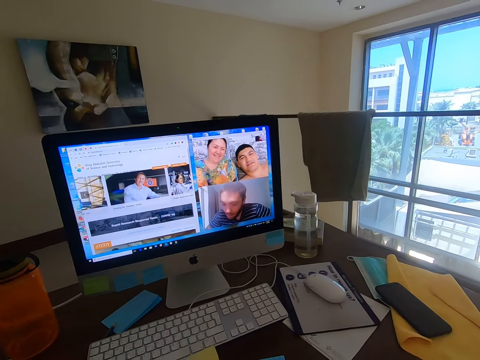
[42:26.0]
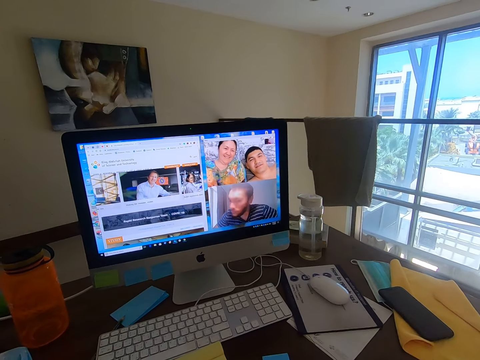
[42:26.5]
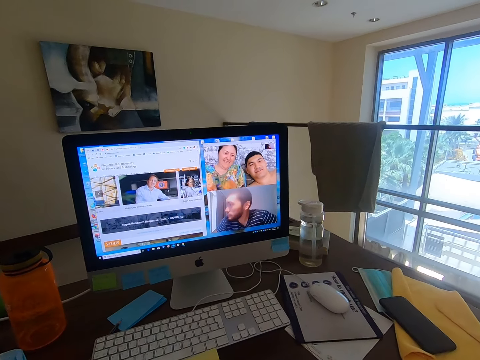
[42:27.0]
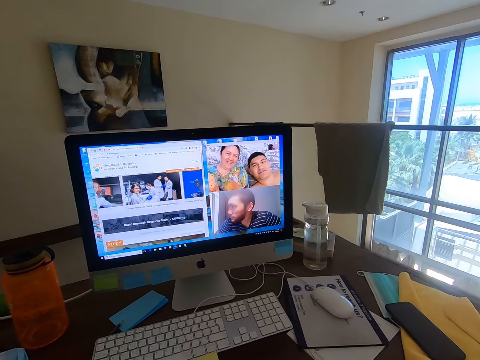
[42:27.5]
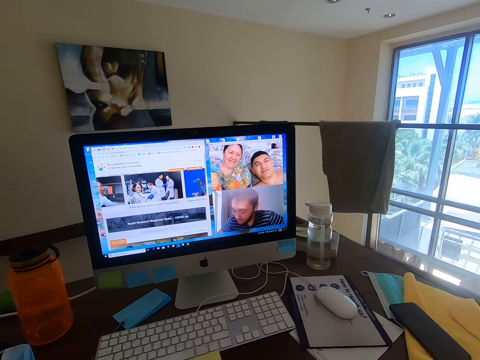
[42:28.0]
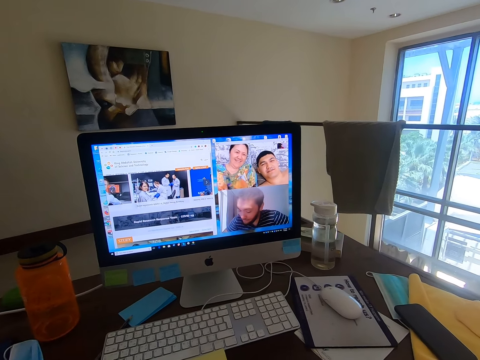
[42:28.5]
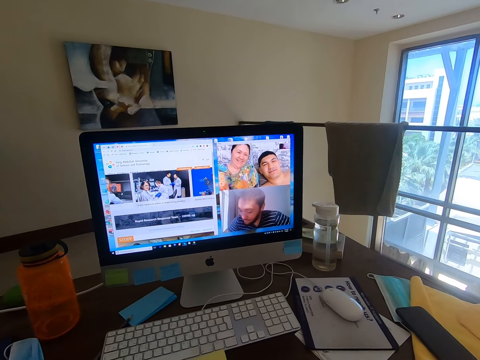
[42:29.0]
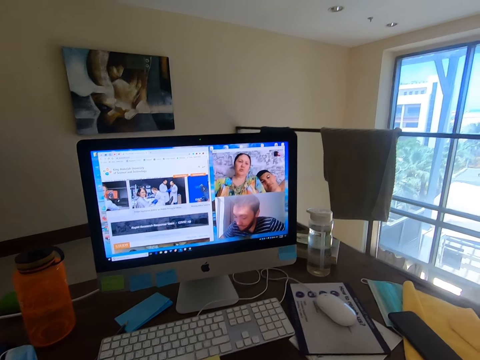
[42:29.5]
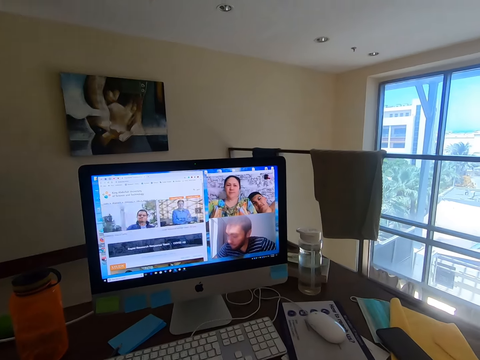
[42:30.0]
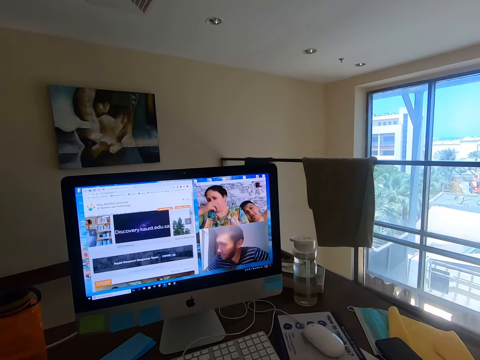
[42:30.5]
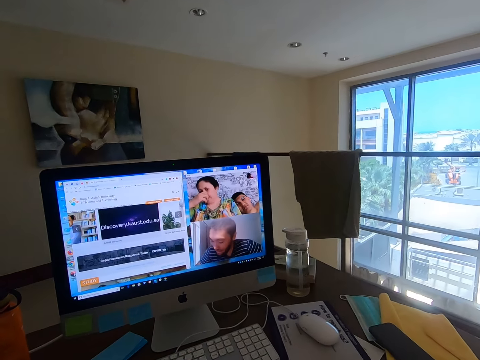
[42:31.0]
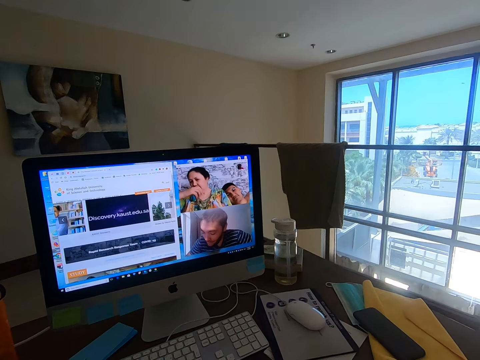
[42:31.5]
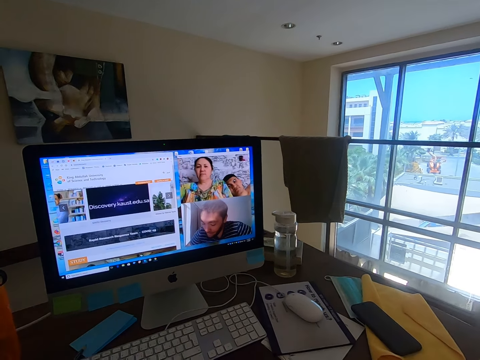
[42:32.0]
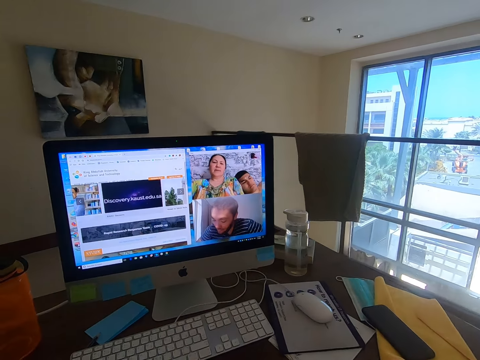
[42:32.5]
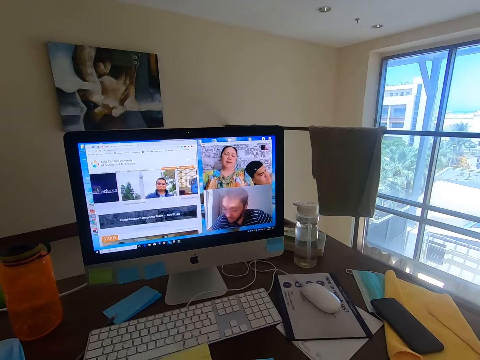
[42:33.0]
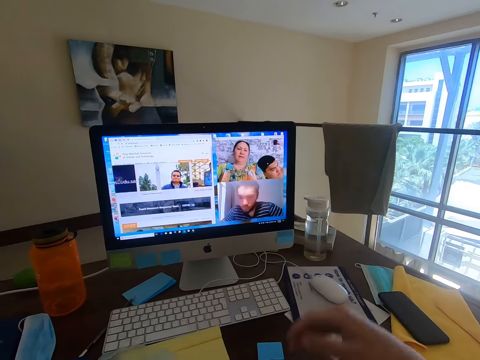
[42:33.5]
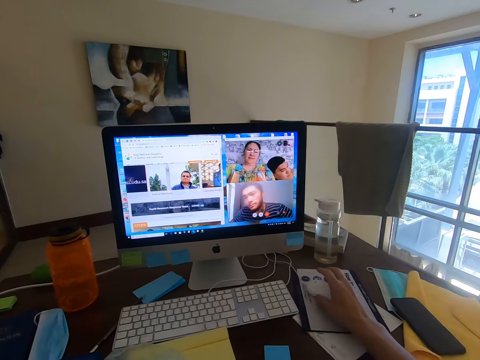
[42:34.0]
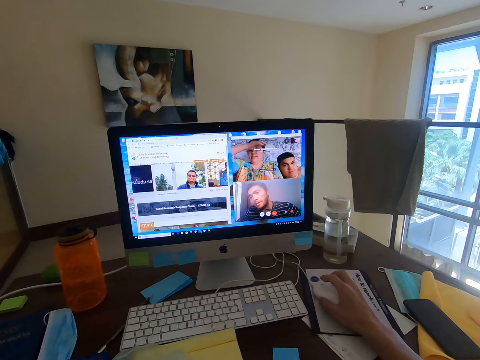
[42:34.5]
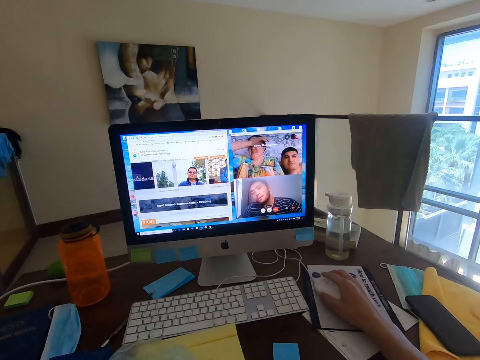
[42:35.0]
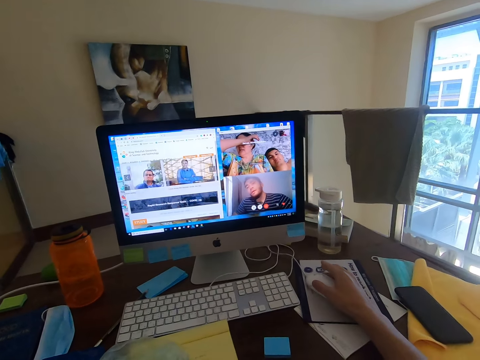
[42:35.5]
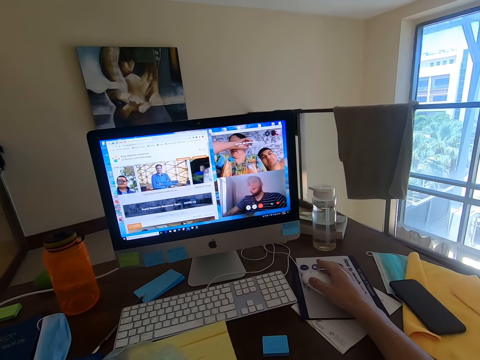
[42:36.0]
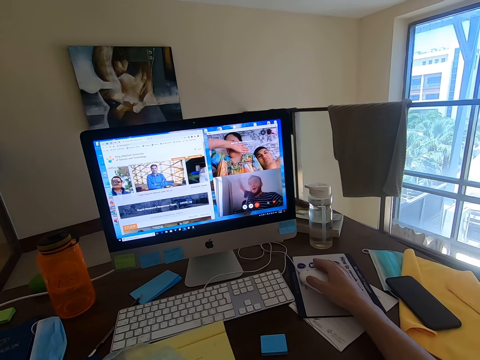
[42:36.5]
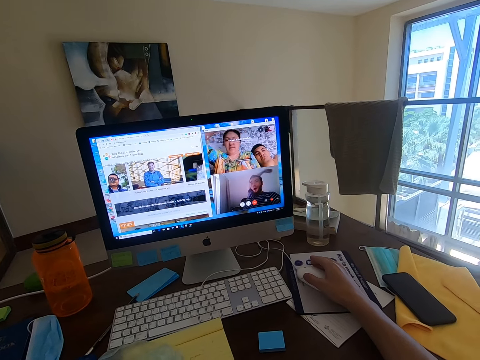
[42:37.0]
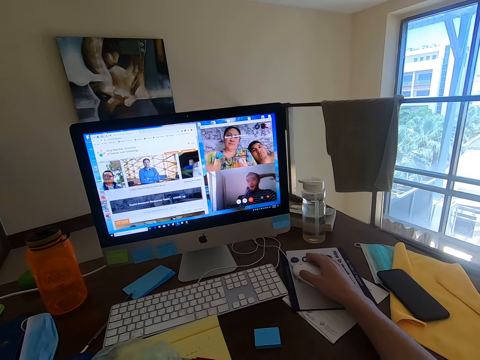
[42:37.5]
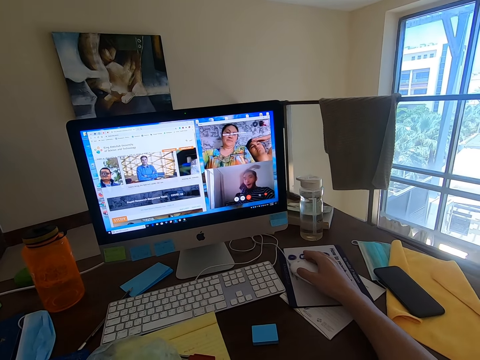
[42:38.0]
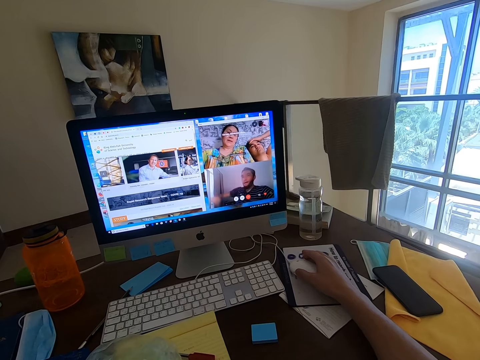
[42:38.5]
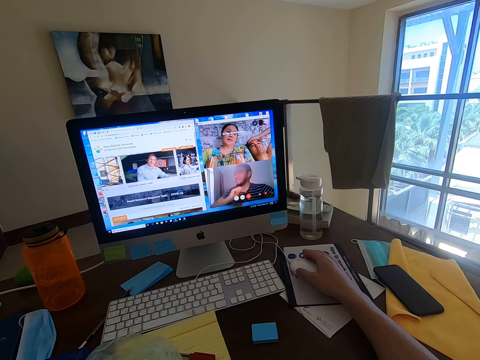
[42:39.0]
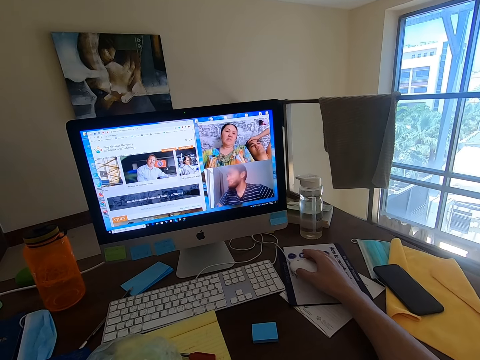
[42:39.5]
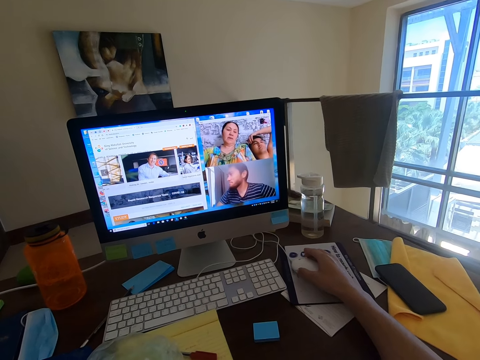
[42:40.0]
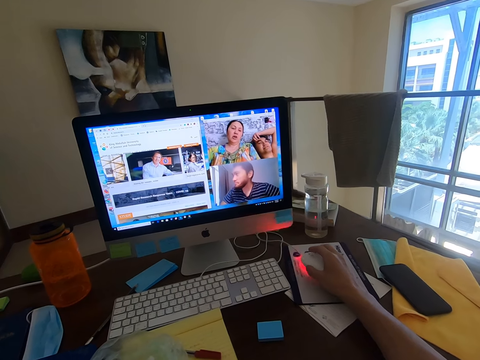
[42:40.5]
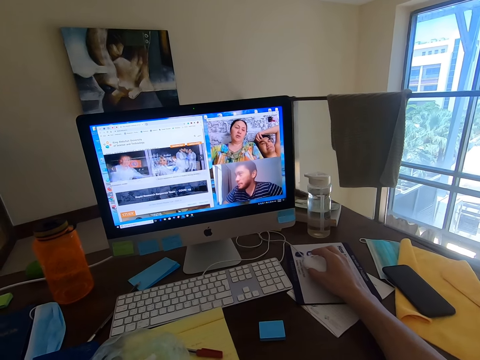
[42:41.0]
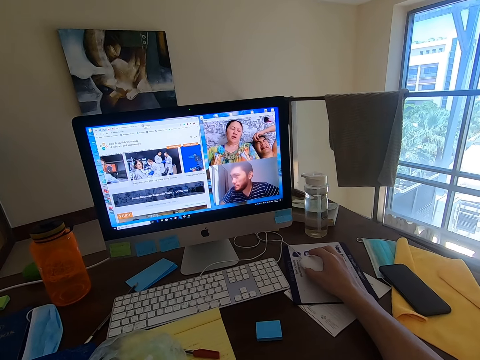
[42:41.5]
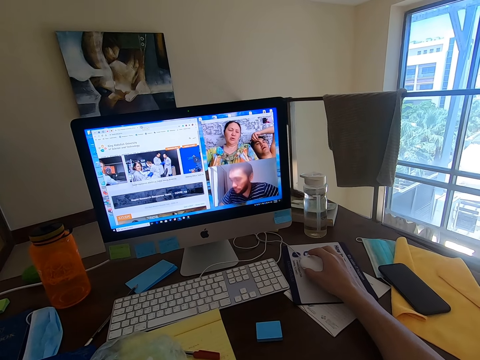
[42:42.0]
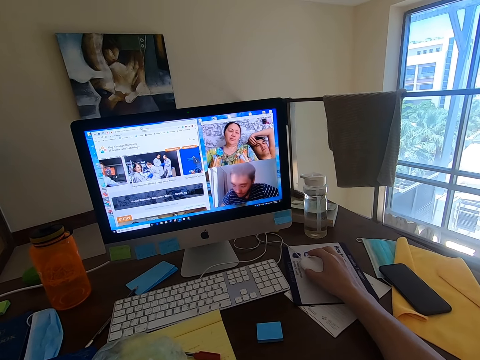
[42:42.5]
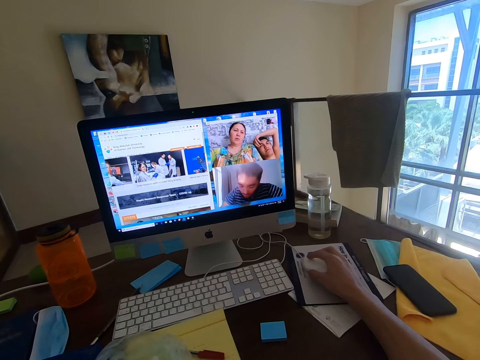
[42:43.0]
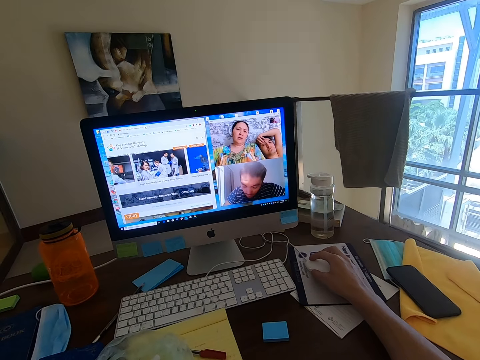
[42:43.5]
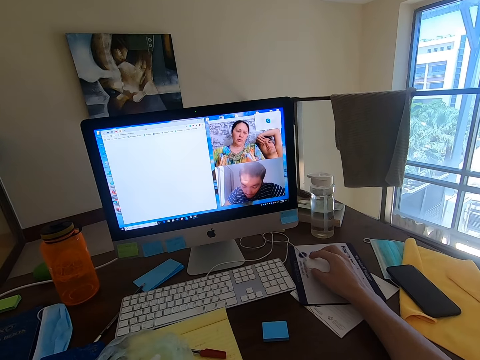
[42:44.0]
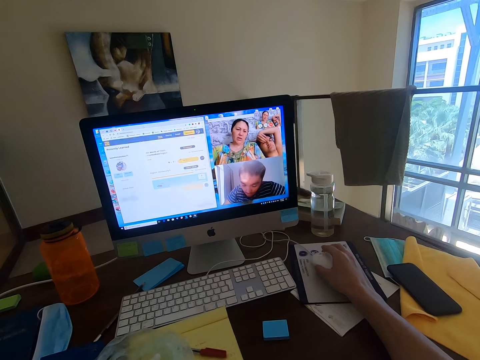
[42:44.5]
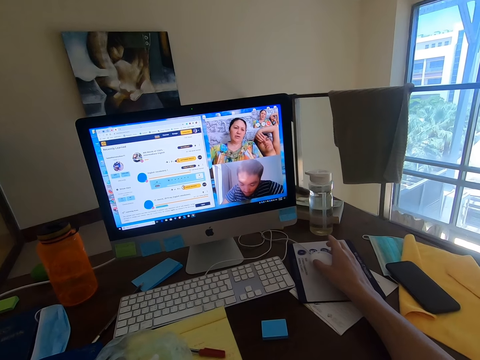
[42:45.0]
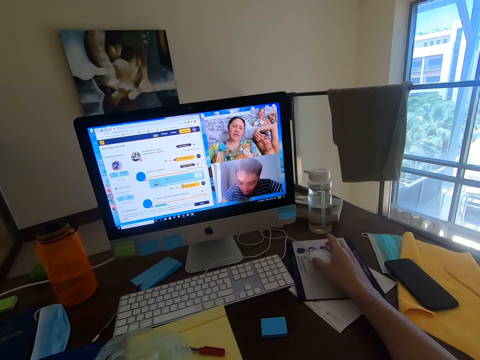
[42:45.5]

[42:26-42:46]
A woman converses with the camera wearer. The camera wearer holds the mouse. The woman converses with the camera wearer again. The camera wearer operates a monitor.

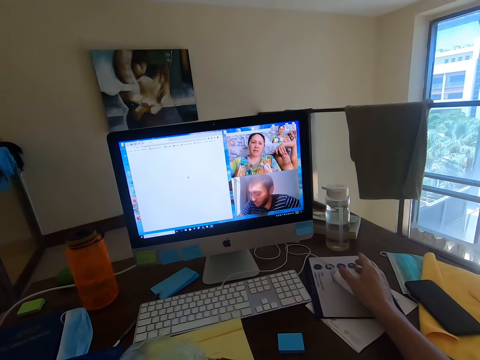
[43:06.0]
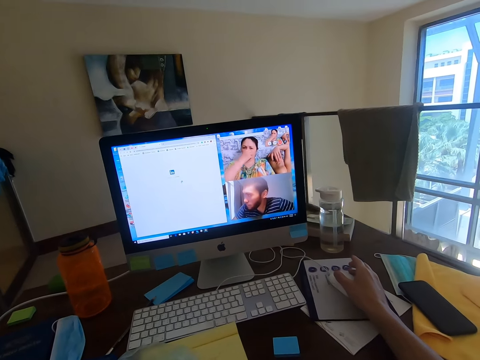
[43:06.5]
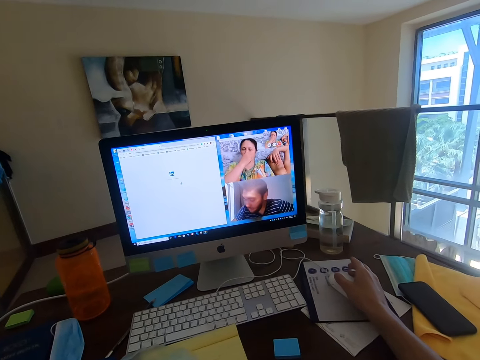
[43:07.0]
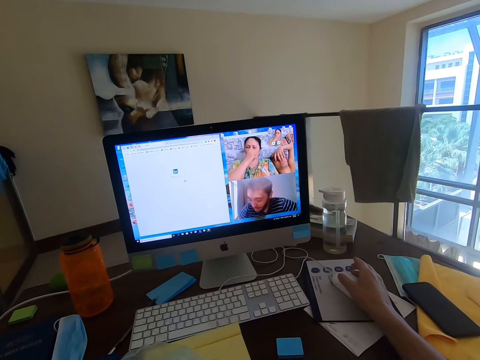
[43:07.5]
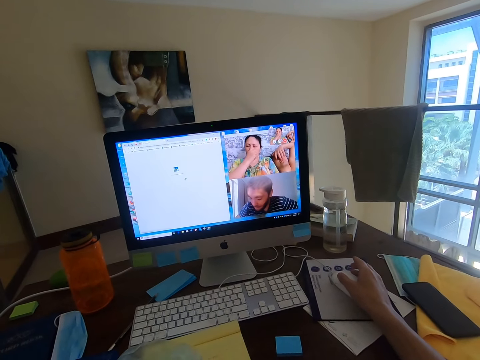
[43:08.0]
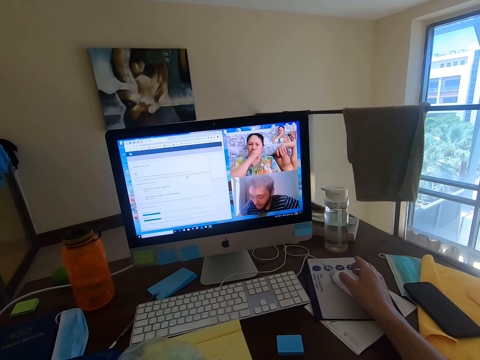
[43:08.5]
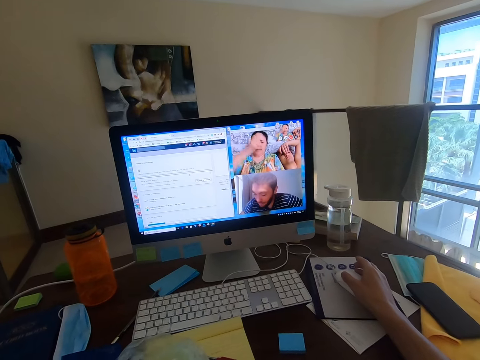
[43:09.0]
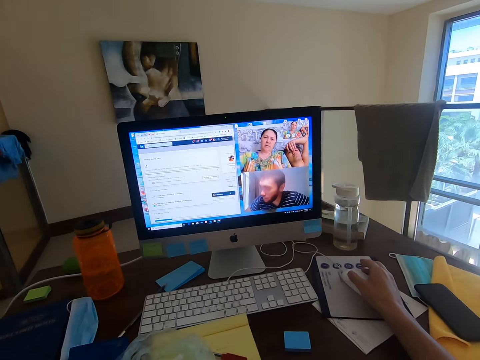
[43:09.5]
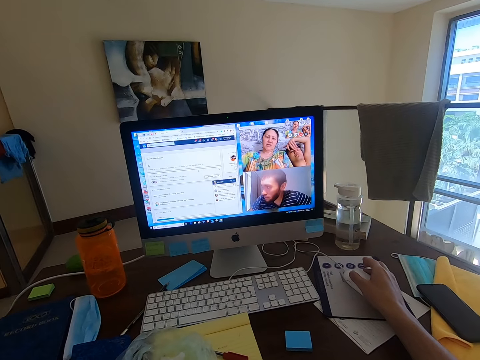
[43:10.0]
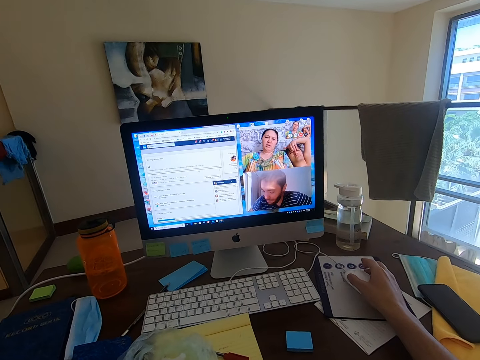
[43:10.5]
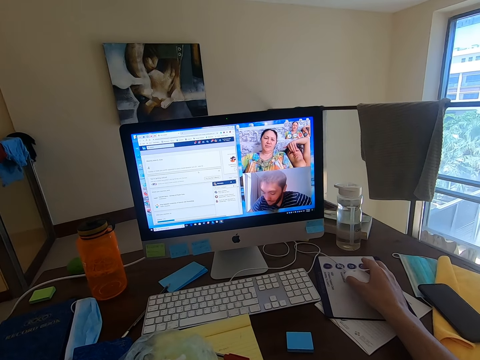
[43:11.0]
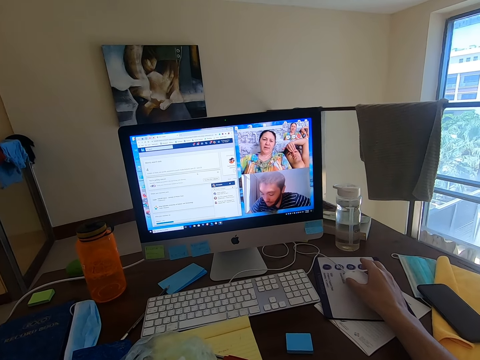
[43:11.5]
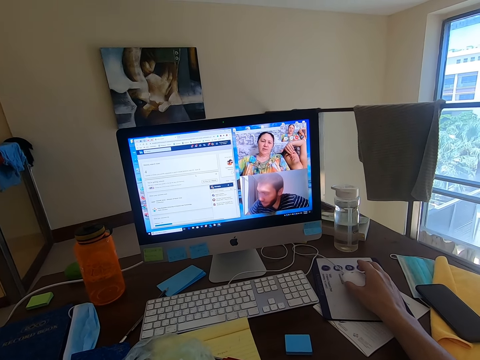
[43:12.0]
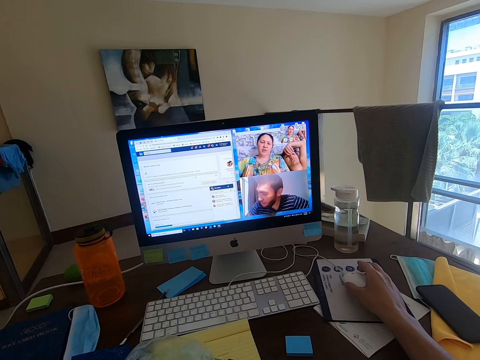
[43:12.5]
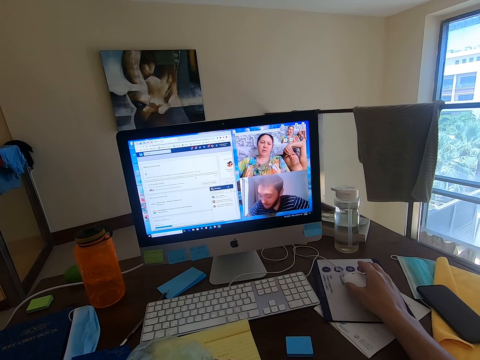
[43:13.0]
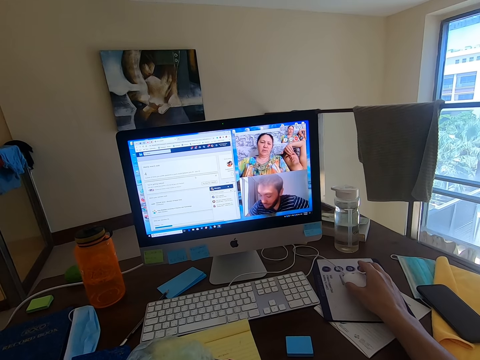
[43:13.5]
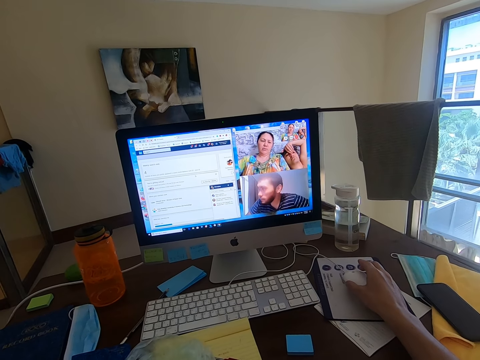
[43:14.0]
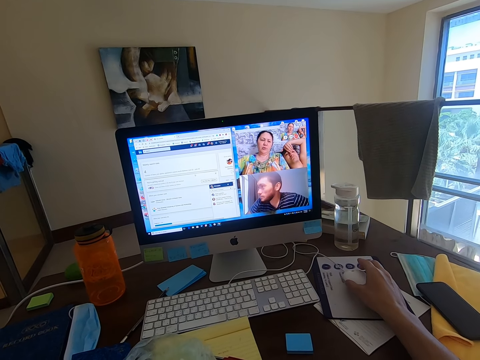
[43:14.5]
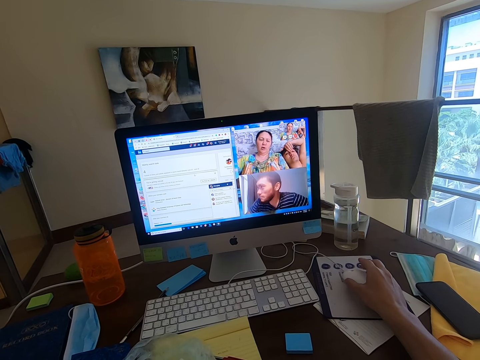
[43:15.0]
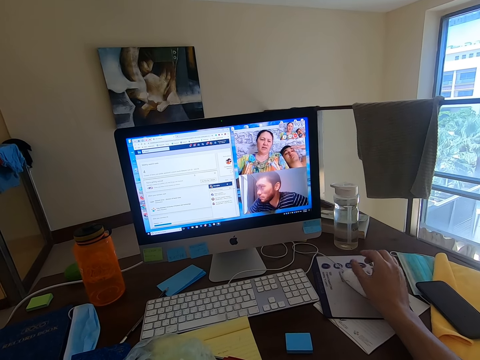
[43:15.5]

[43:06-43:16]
A woman converses with the camera wearer.
